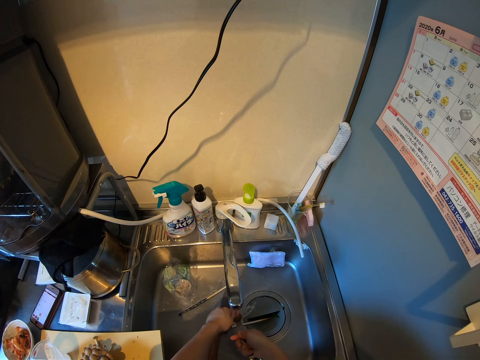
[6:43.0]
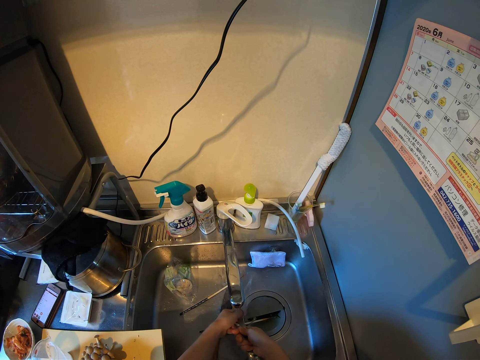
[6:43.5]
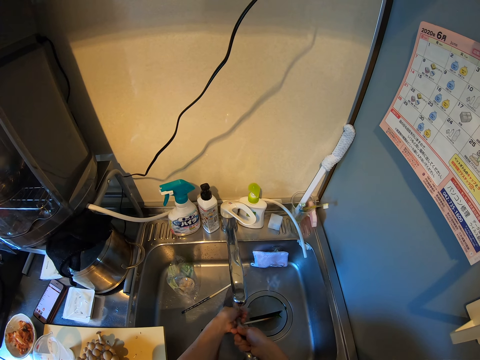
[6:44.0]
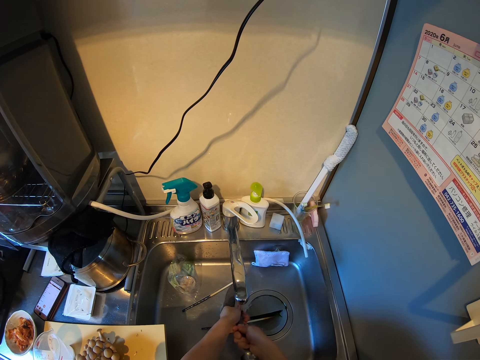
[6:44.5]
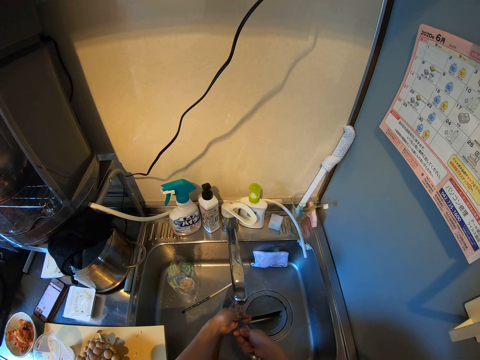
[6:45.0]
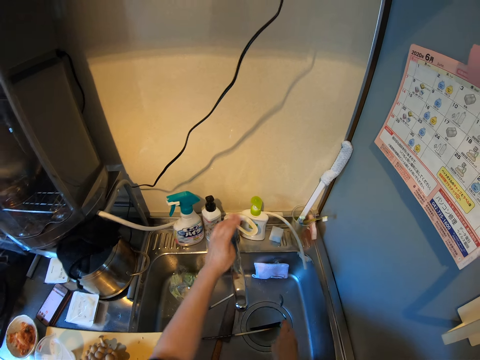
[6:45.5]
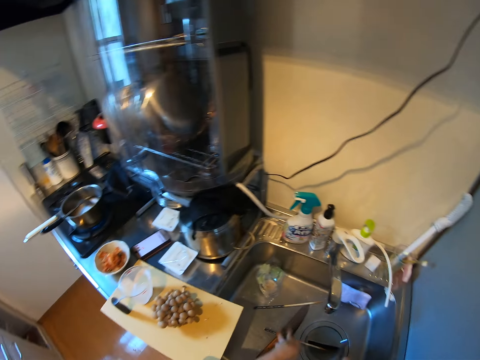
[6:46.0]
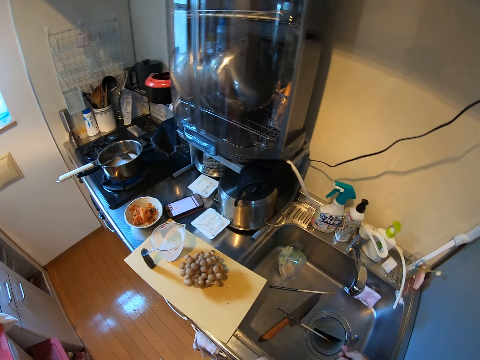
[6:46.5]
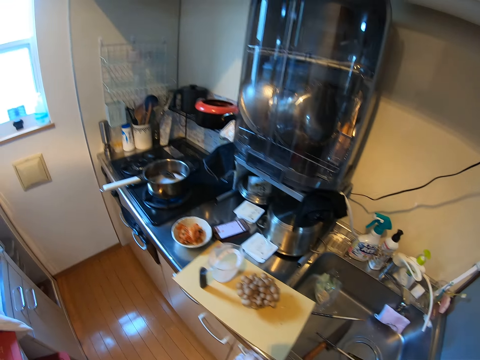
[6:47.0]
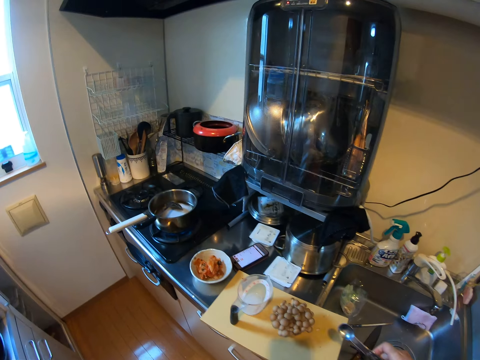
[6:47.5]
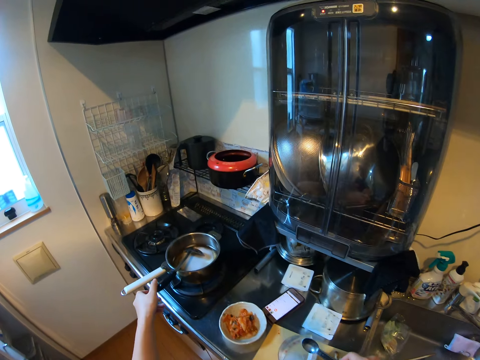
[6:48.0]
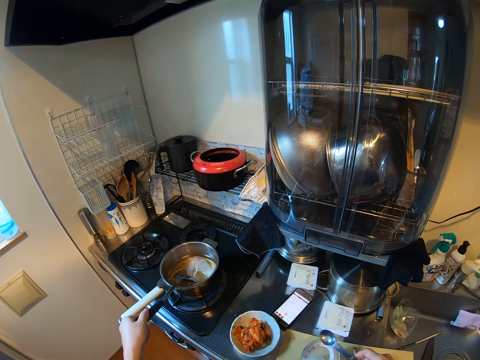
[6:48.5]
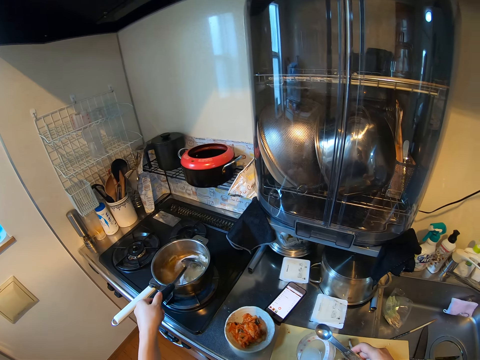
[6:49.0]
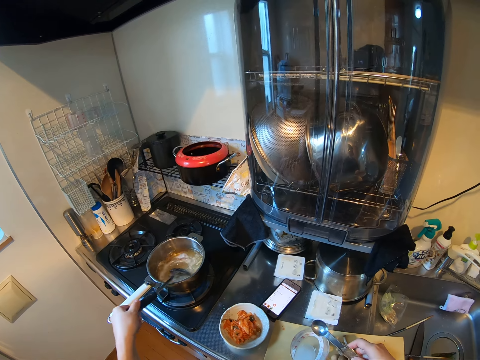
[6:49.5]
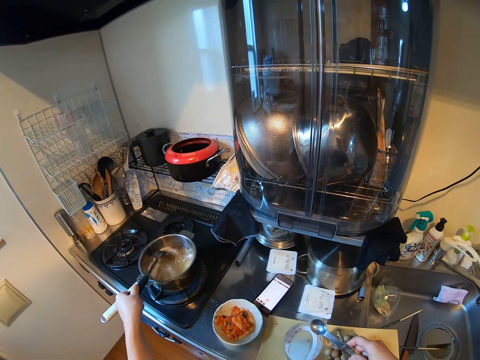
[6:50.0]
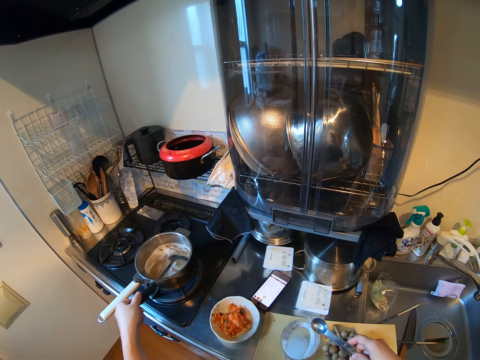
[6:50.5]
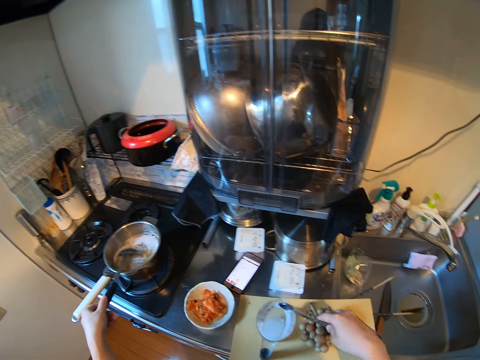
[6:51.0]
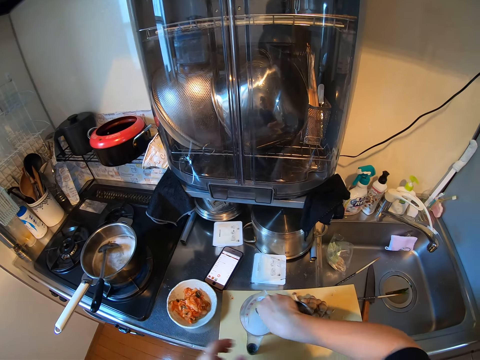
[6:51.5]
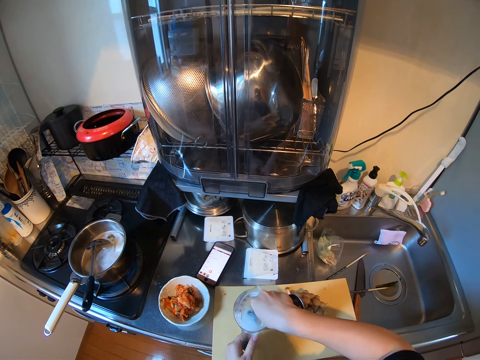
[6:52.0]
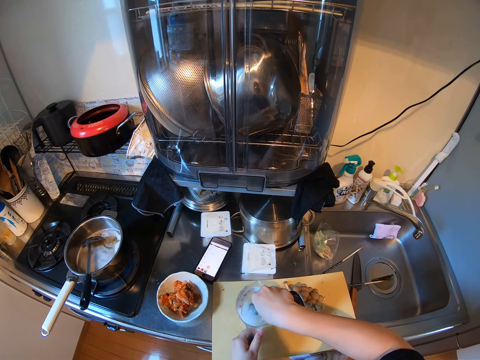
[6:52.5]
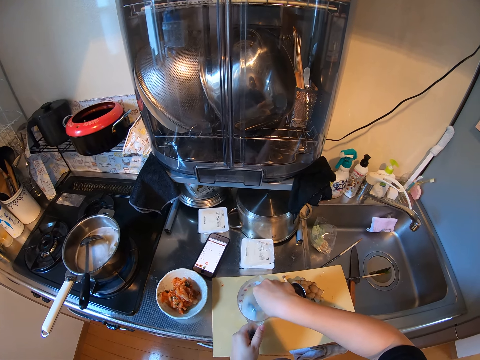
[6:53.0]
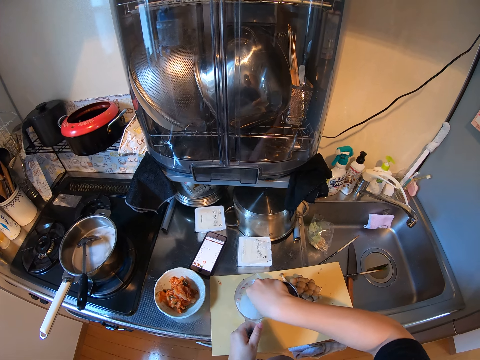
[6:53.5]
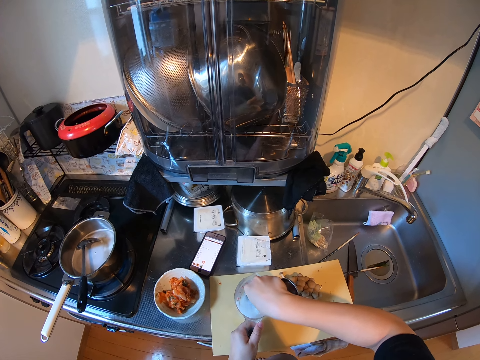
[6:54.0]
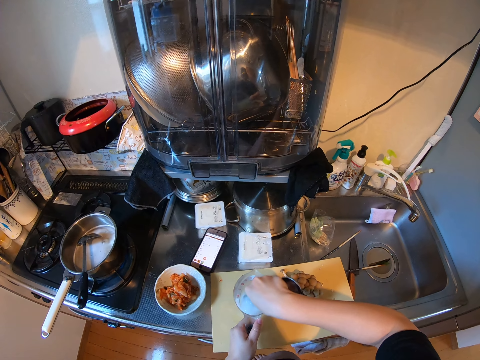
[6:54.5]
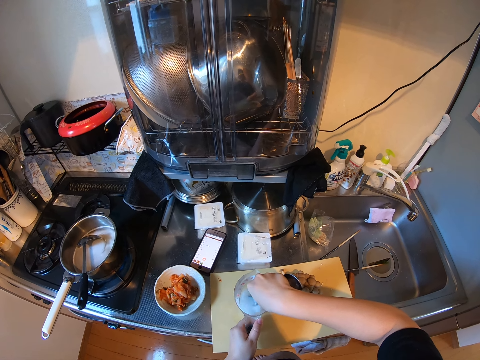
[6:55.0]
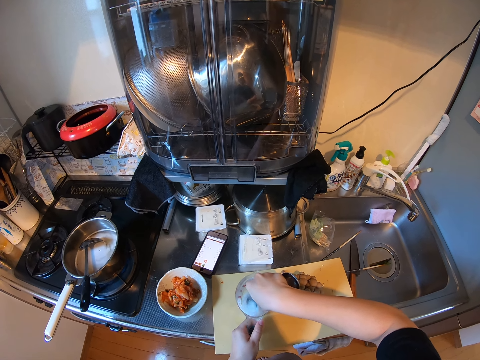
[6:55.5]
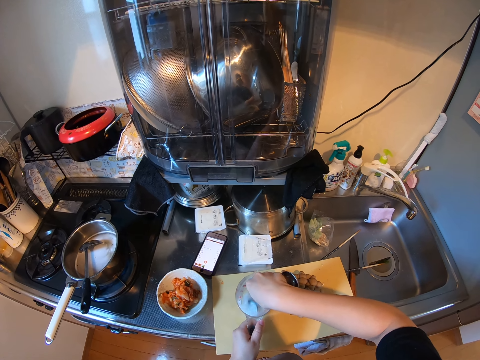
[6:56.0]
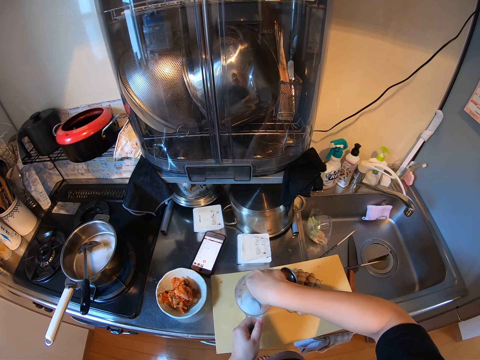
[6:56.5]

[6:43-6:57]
The camera wearer turns off the tap. They walk in the kitchen. They pick the cooking spoon. They stir the liquid in the pan with the cooking spoon. They stir the liquid in the cup with the spoon.

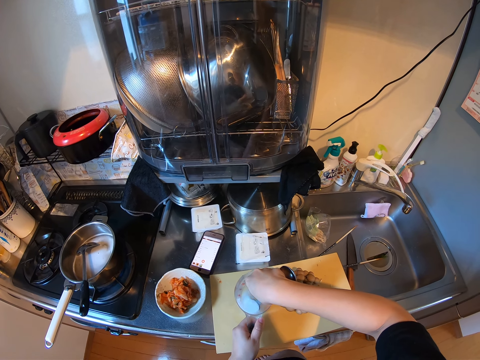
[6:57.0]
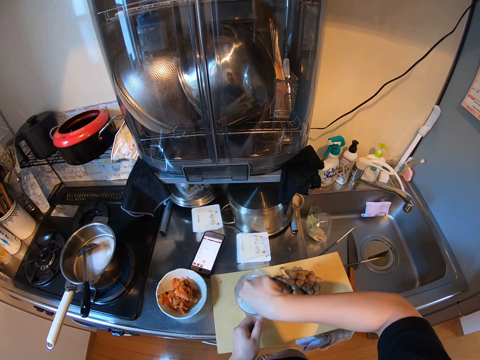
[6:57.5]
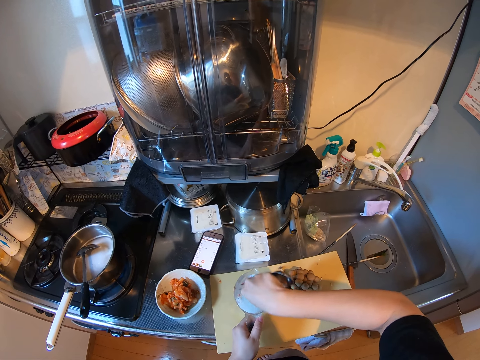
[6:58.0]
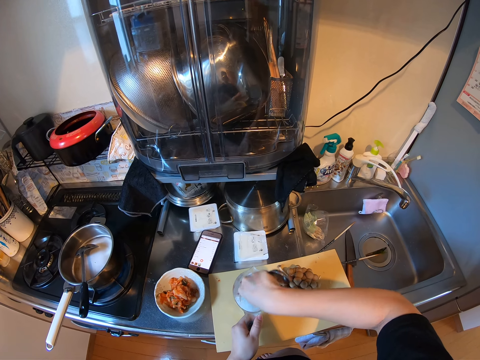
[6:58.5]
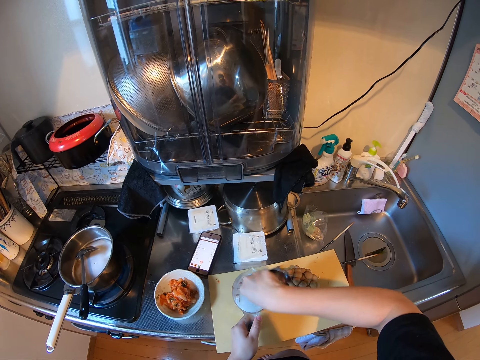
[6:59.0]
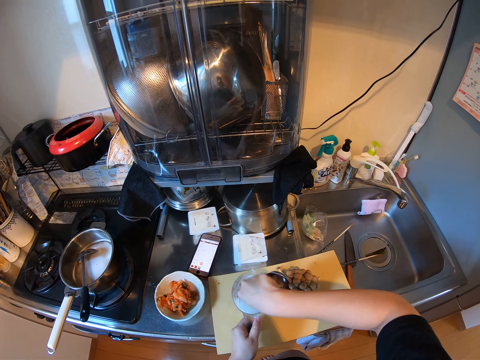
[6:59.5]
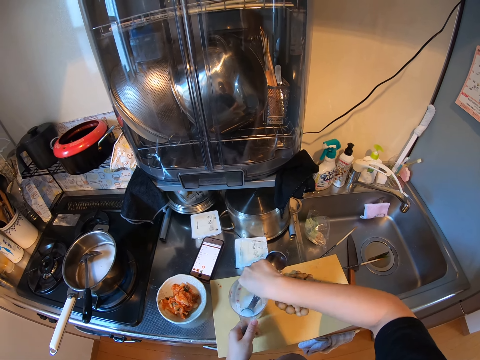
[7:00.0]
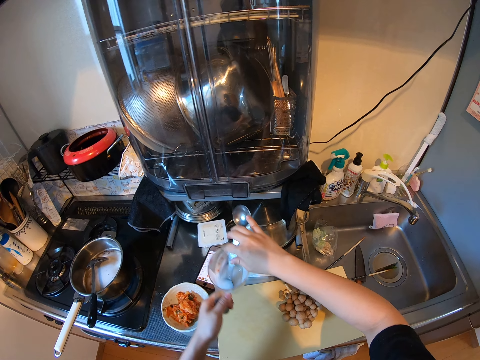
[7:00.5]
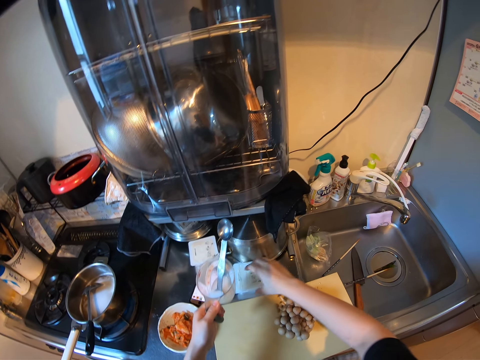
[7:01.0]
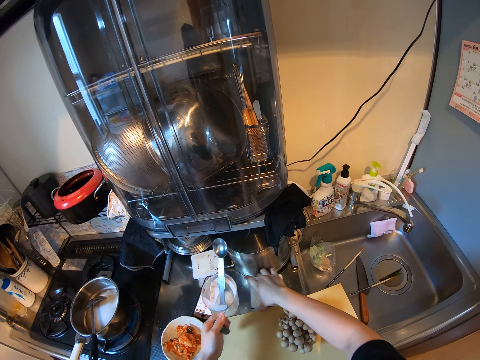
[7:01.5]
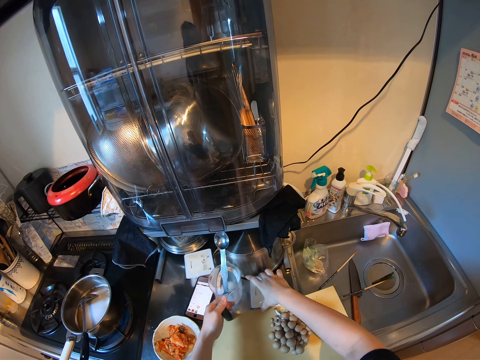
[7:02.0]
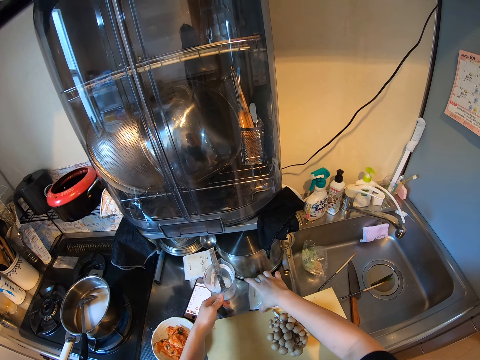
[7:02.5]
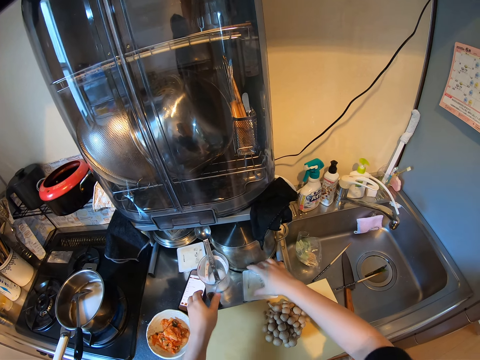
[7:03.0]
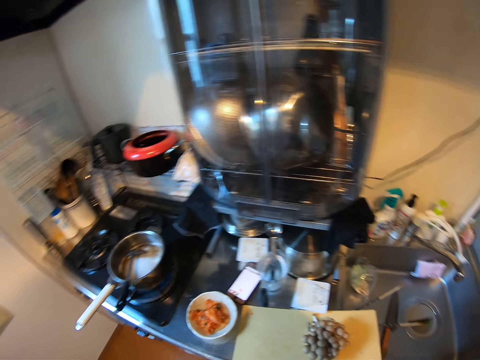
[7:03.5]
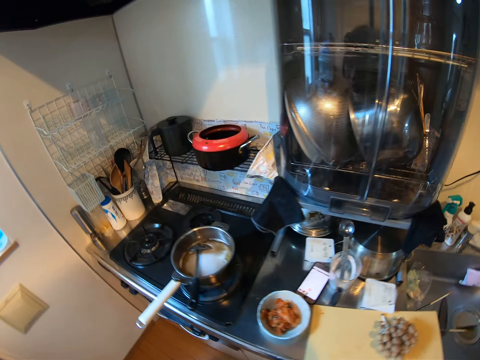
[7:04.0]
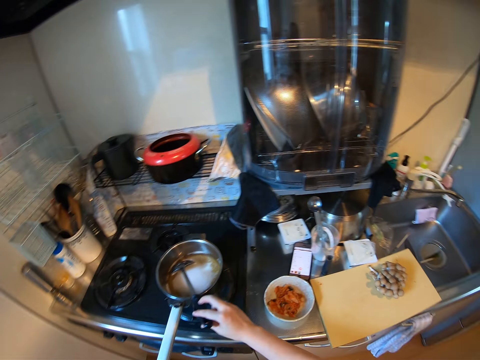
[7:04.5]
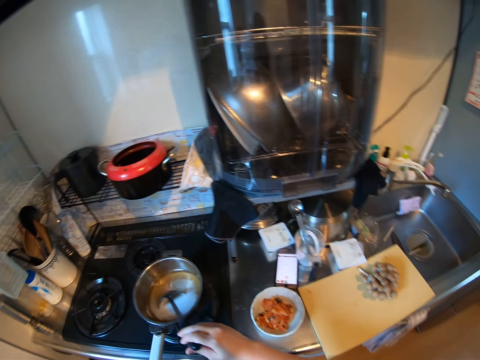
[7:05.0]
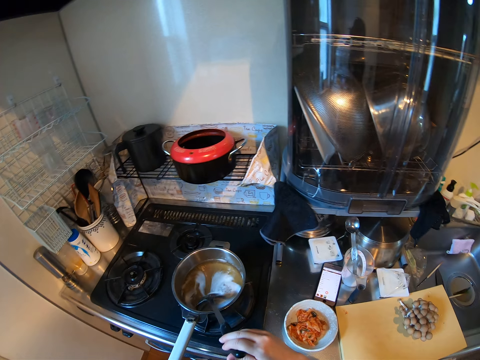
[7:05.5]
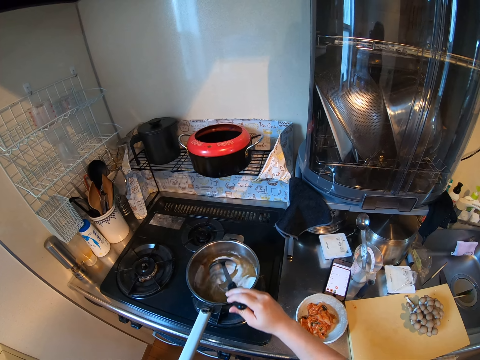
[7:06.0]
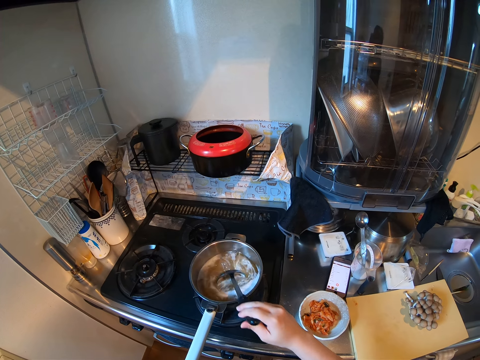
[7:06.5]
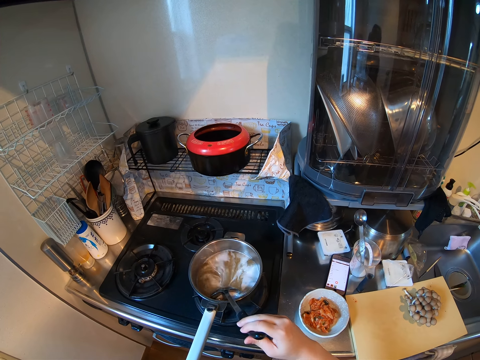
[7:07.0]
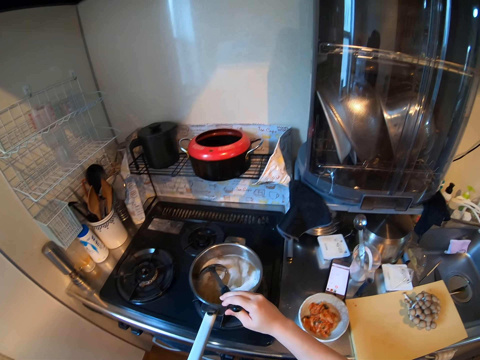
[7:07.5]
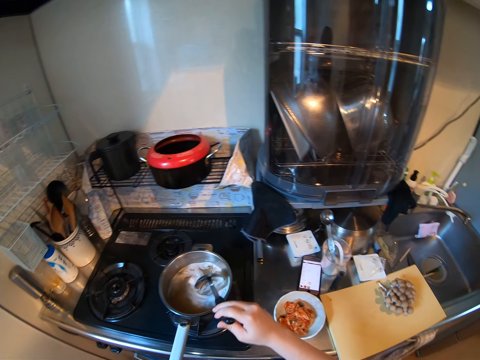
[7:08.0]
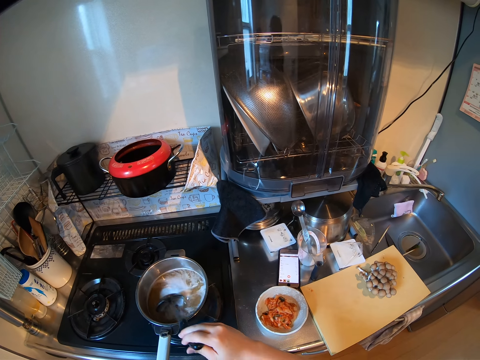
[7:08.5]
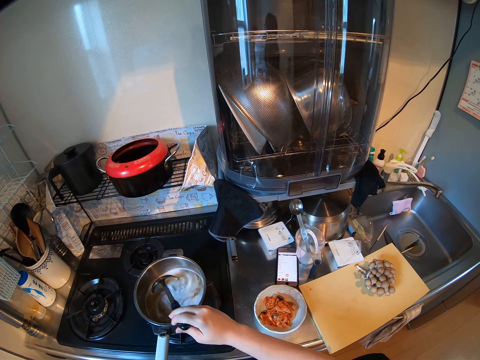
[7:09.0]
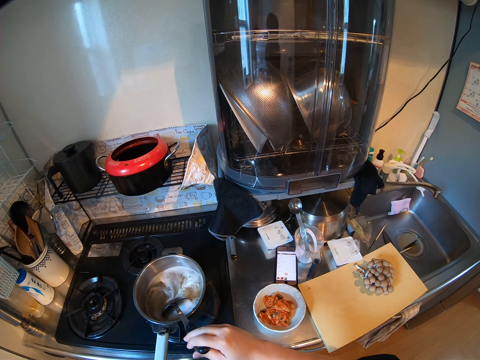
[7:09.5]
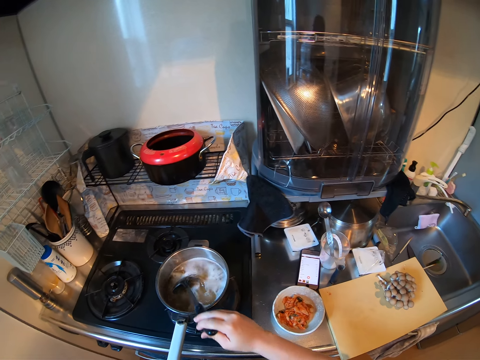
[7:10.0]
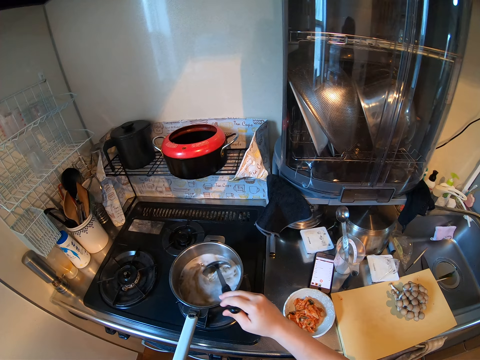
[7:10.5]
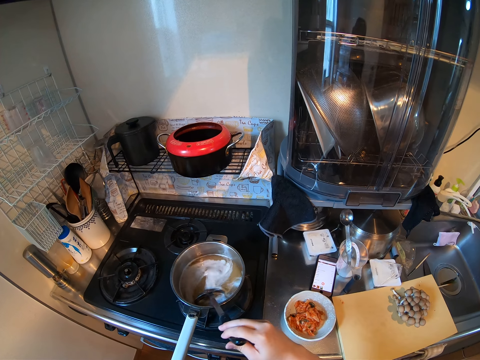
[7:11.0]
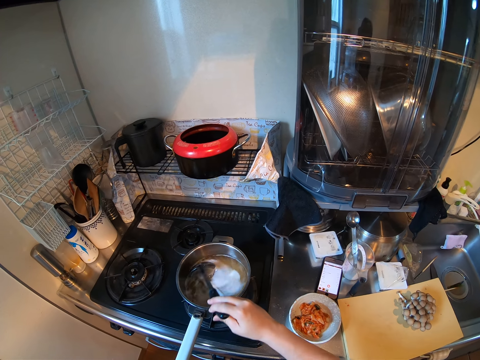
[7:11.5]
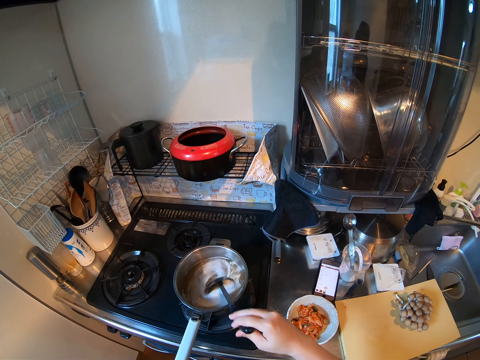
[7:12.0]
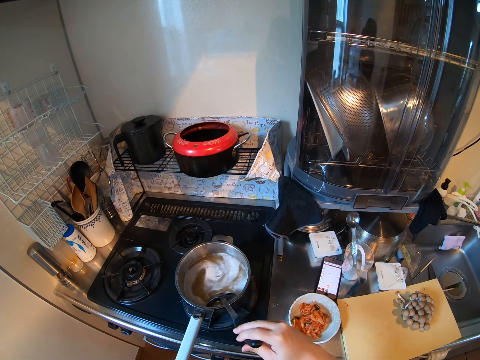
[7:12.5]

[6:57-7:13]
The camera wearer picks up the cup from the chopping board. They move a container with food recipe. They drop the cup with food recipe on the kitchen worktop. They walk in the kitchen. They pick the cooking spoon. They stir the liquid in the pan with the cooking spoon.
